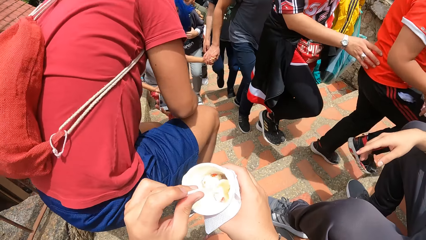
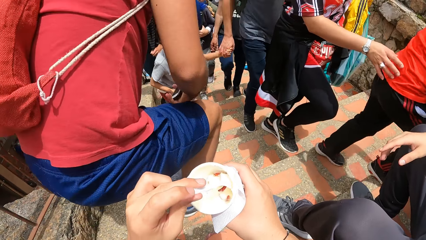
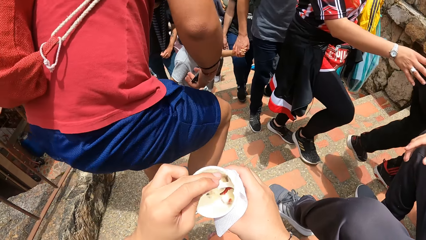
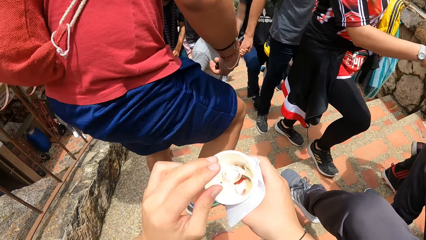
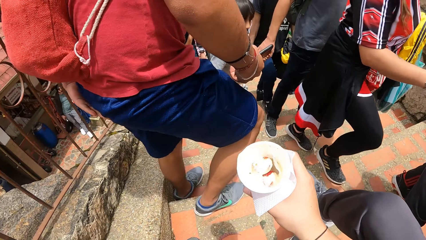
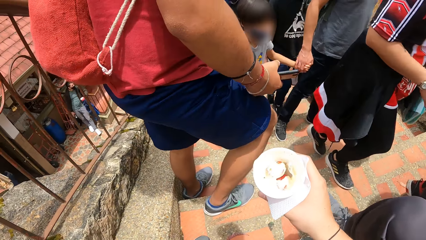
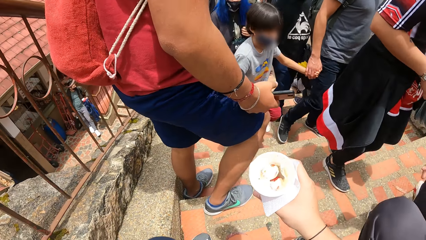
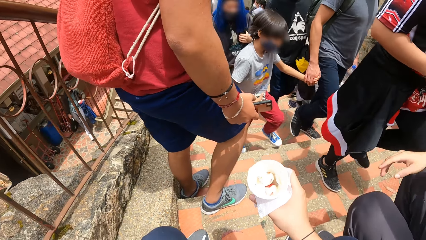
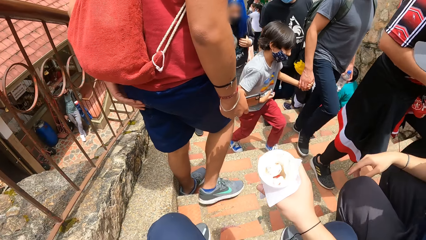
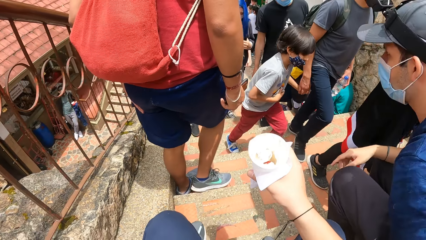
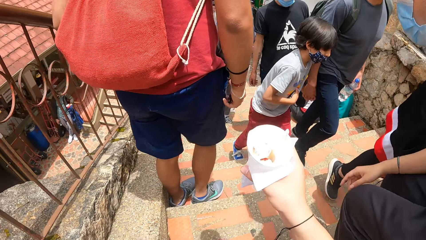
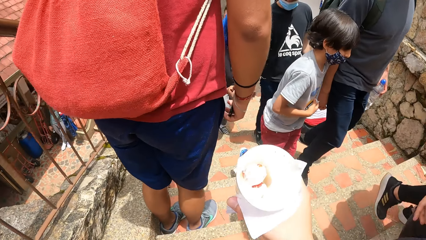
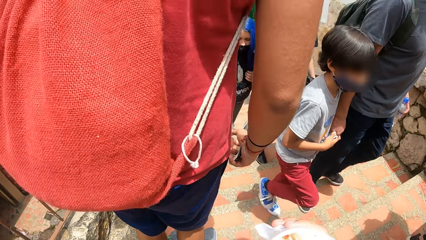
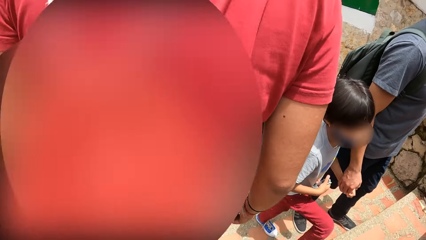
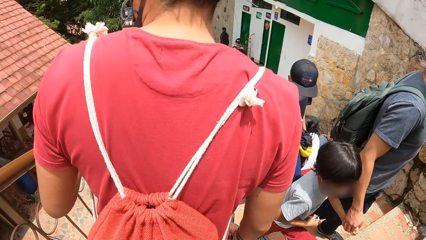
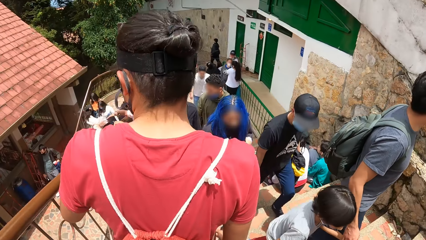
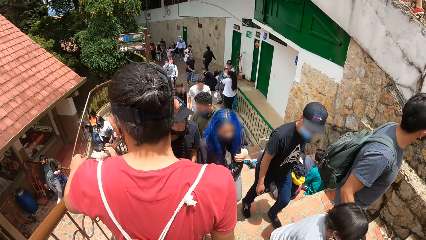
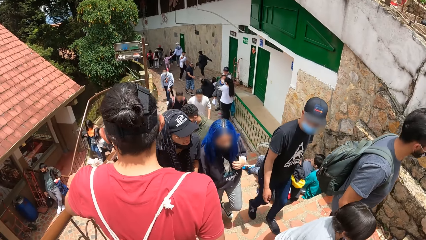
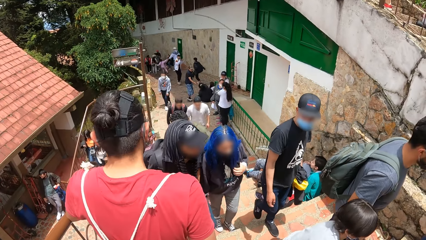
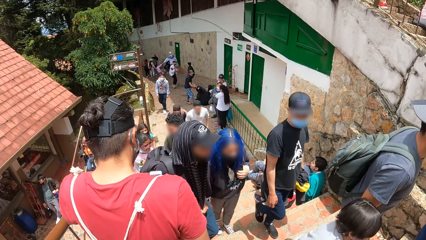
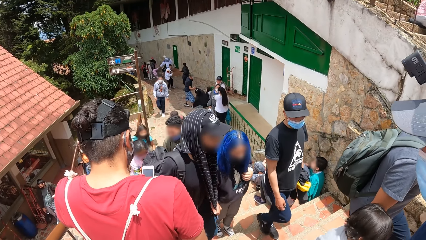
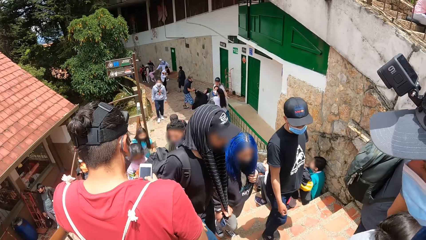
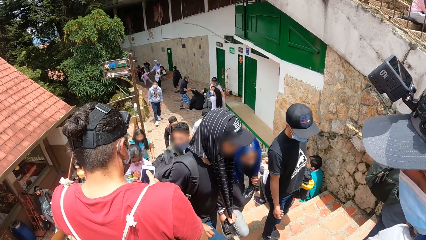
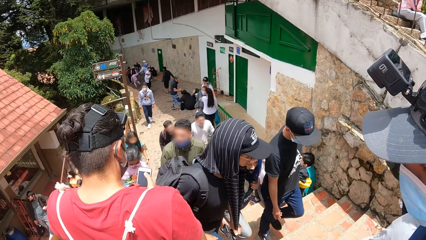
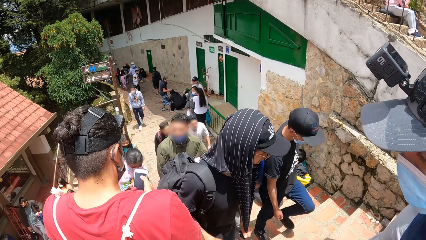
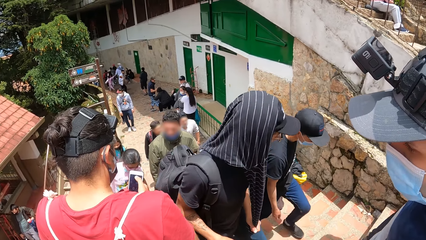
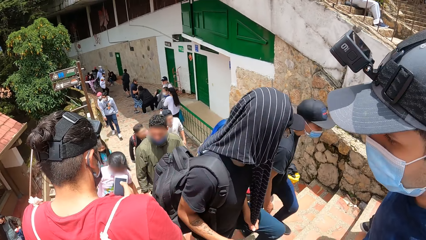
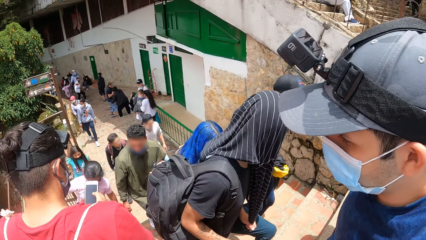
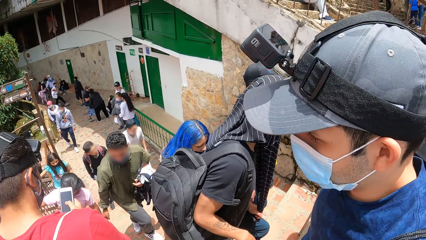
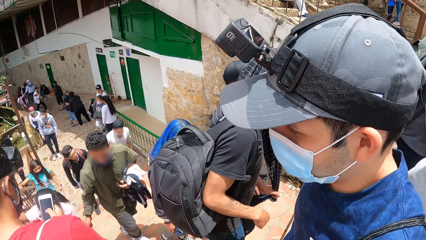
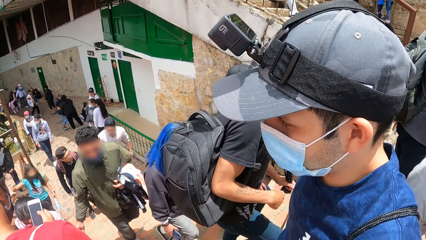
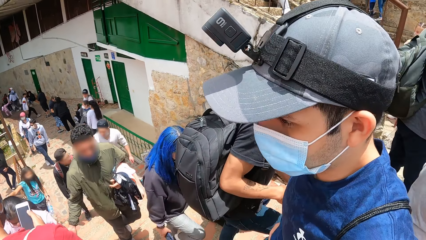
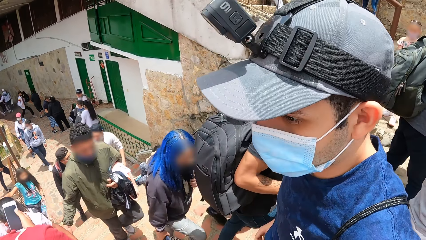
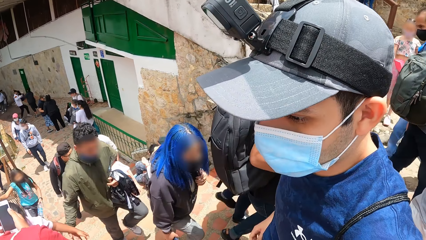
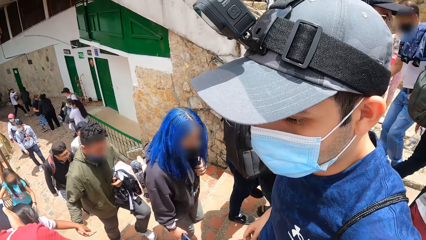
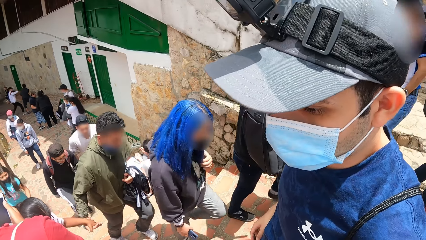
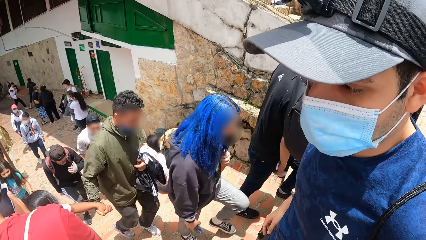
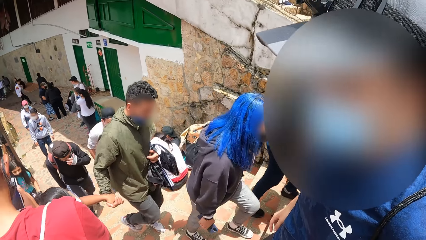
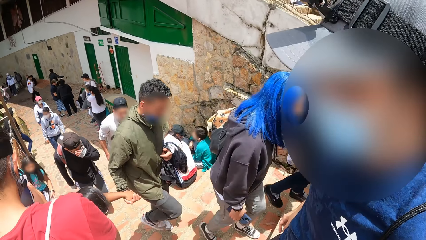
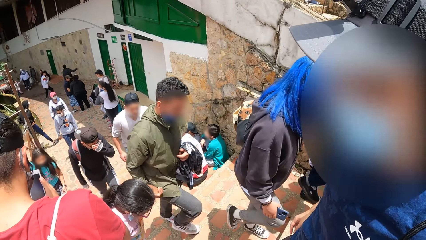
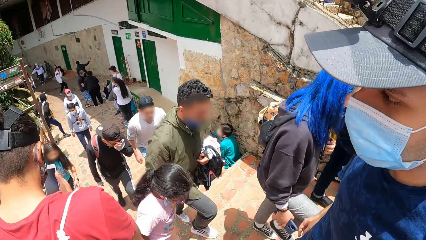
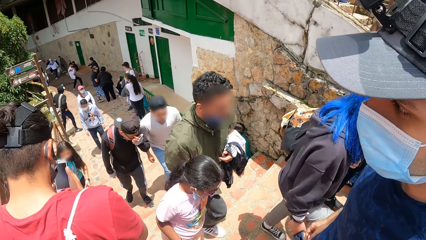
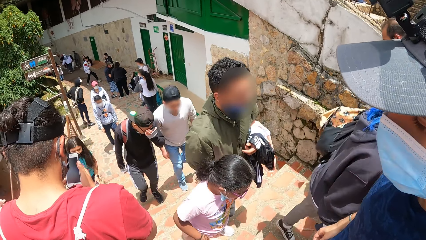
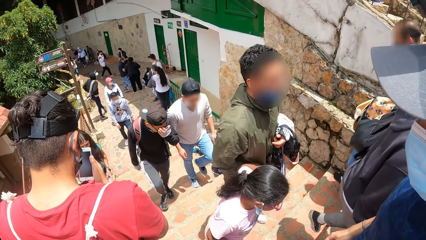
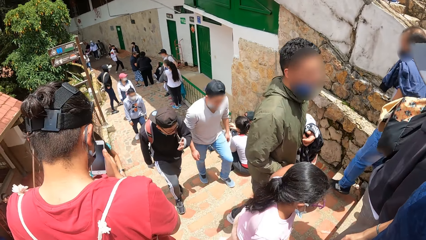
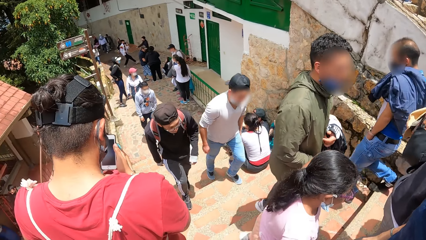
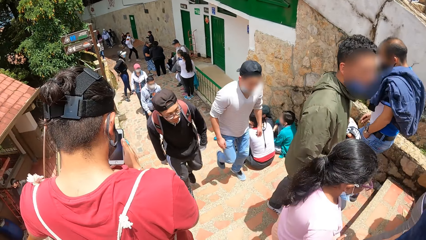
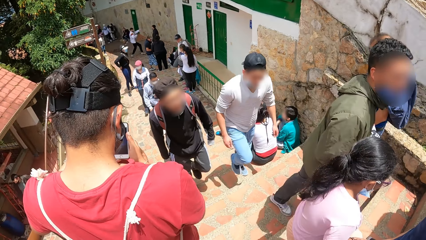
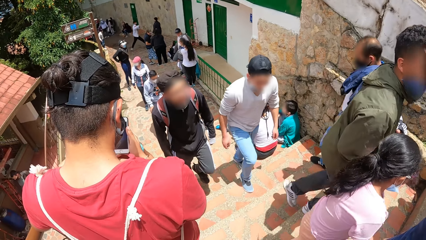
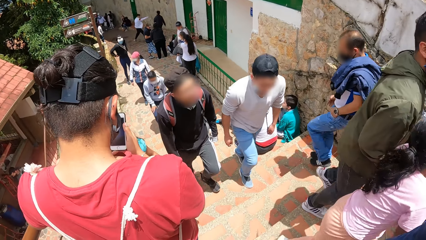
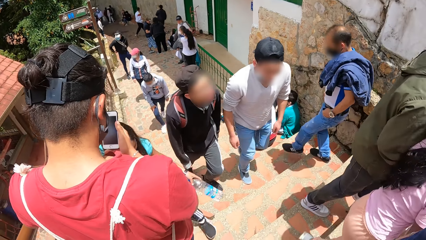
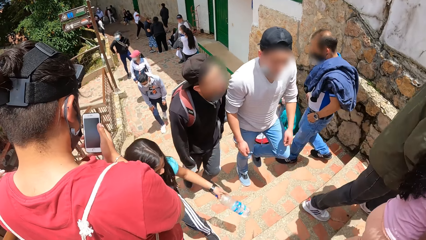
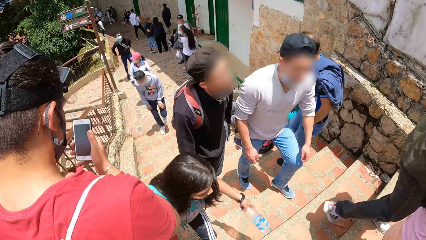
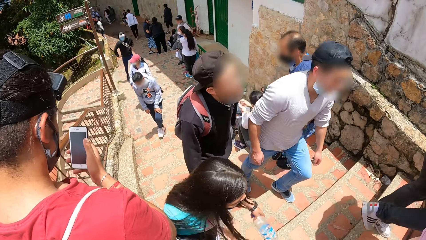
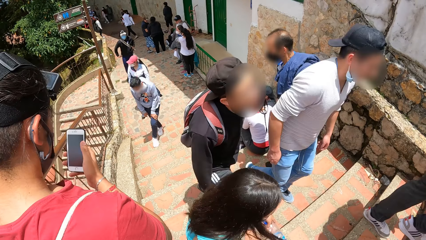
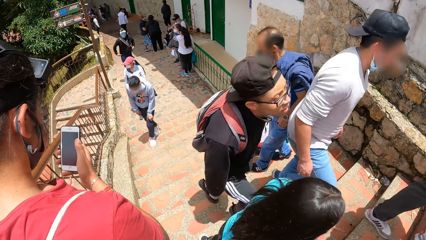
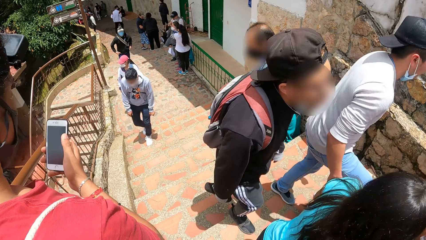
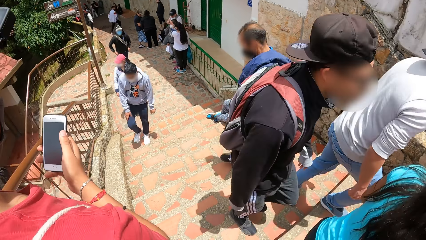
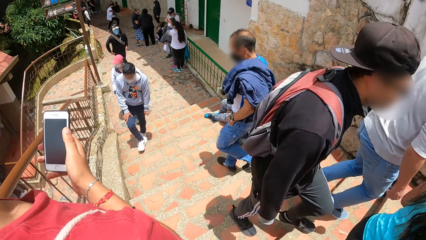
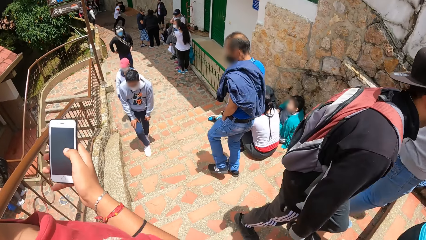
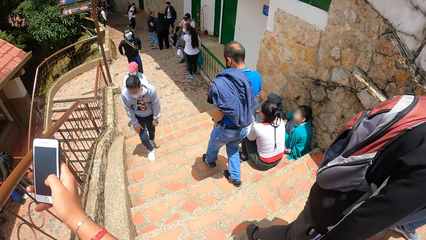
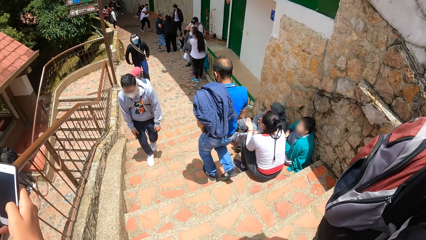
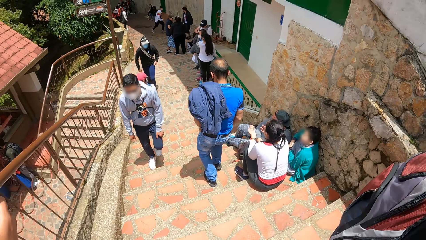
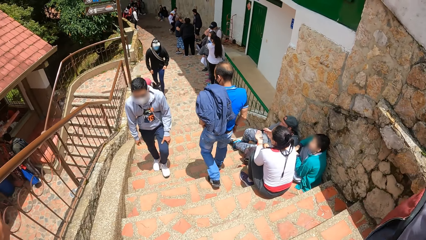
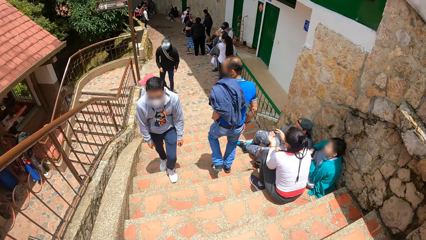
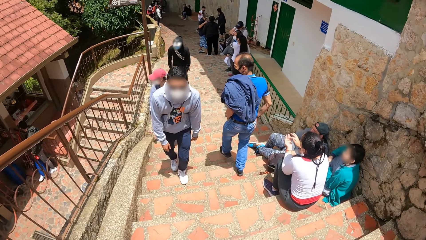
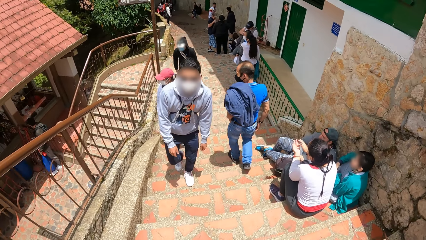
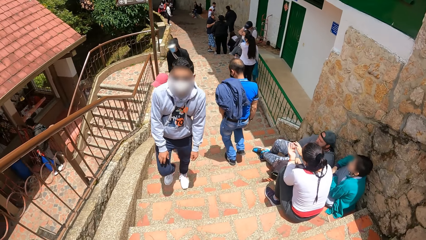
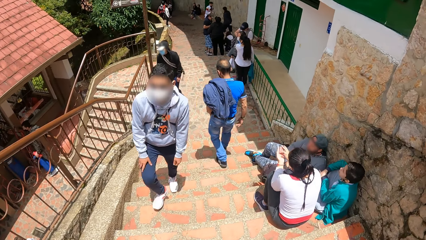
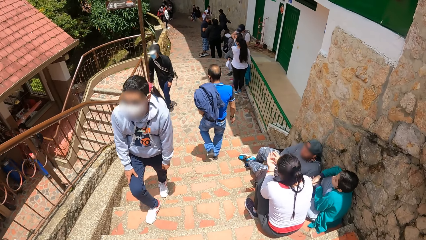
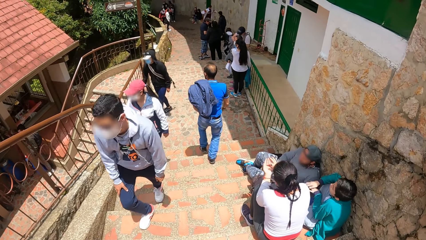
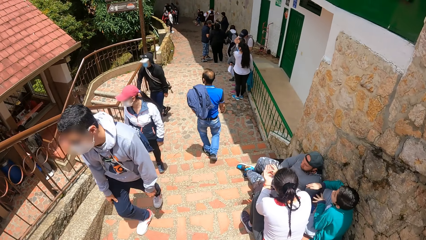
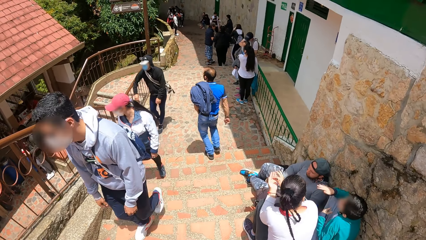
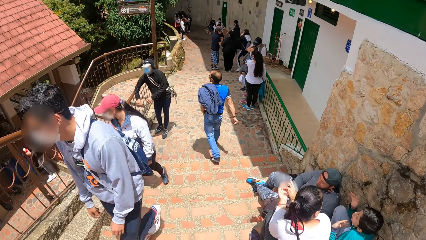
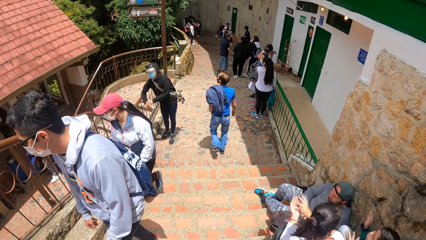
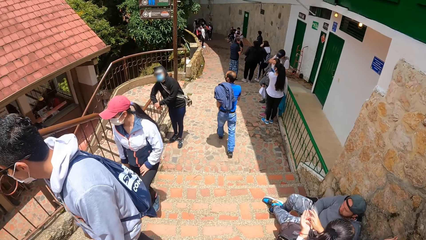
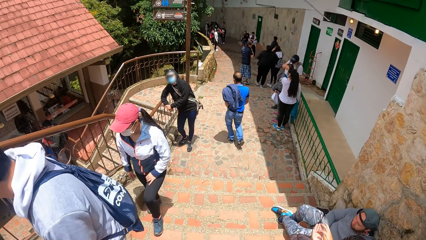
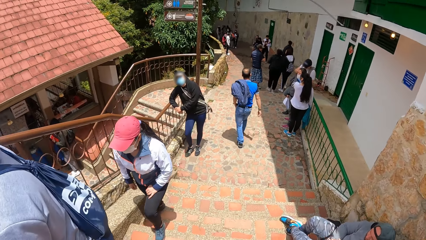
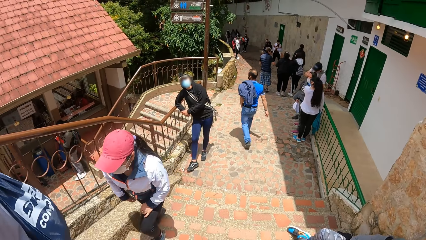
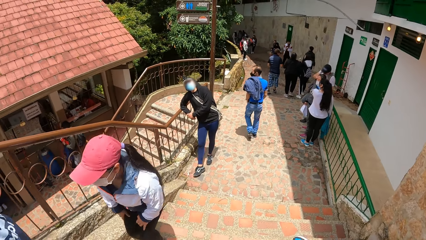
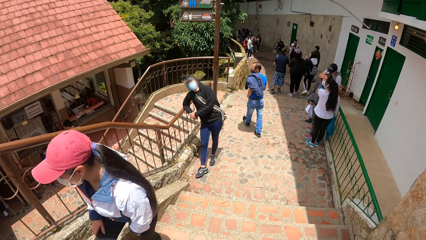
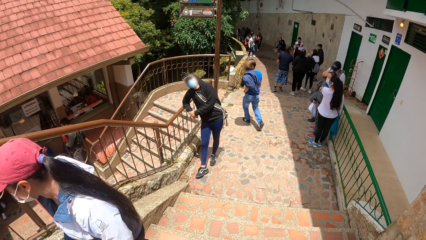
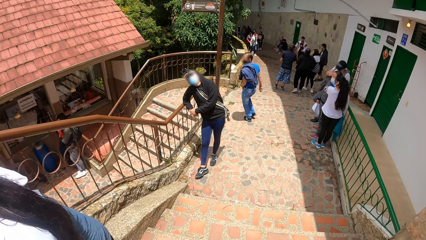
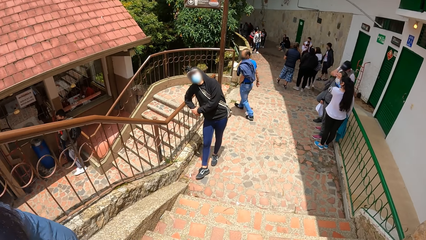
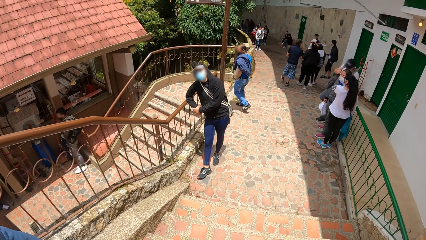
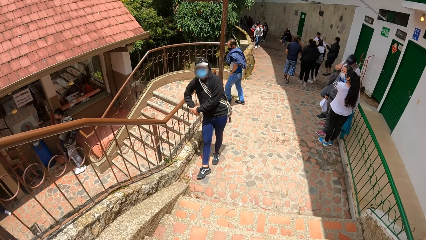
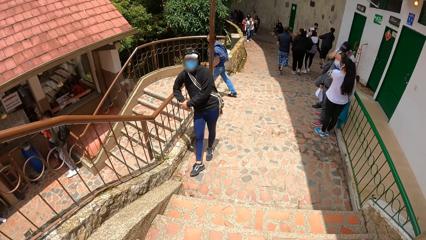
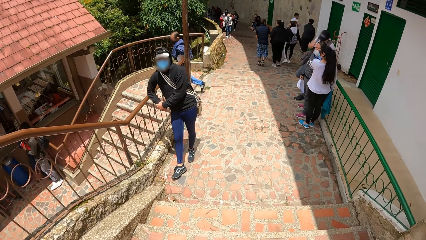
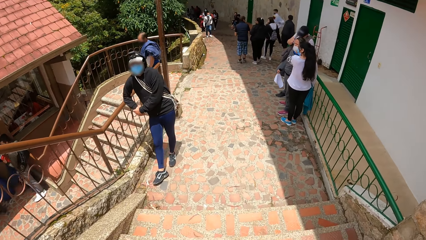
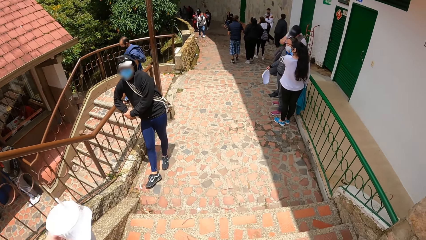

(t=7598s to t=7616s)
A man stands up with another man and the camera wearer. The first man stands on the stairs. The camera wearer holds the cup. The first man presses his phone with his right hand. The camera wearer walks down the stairs with the first man and the other man.
